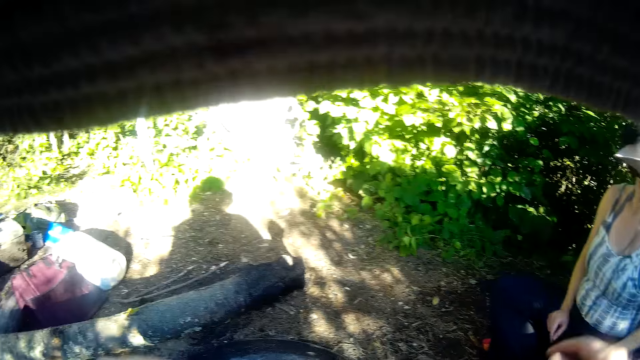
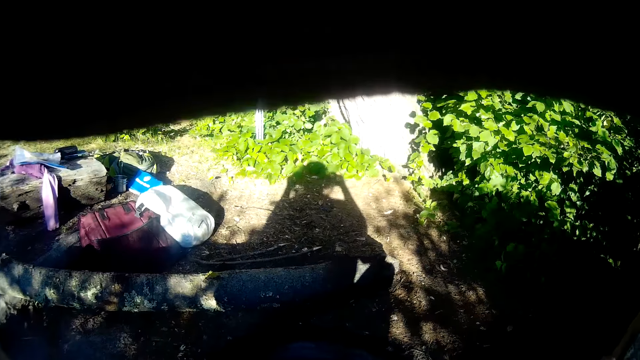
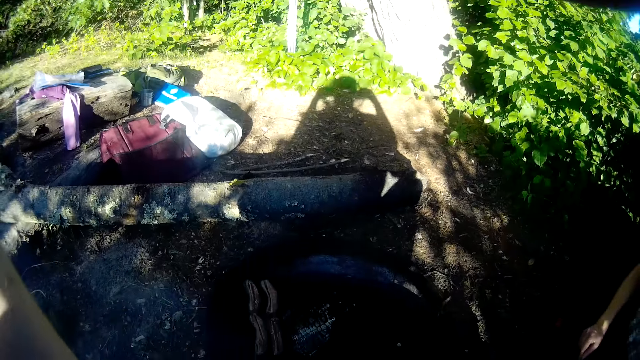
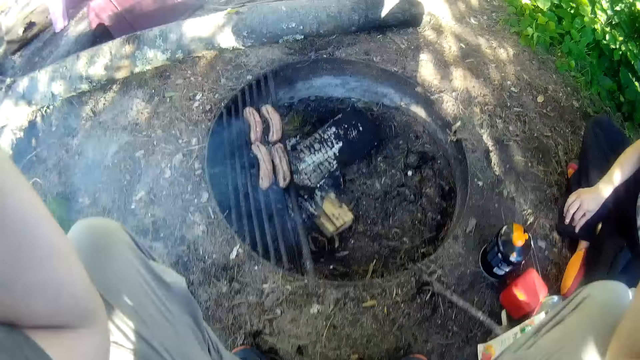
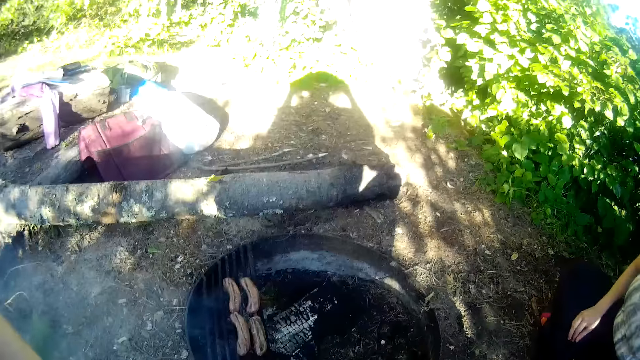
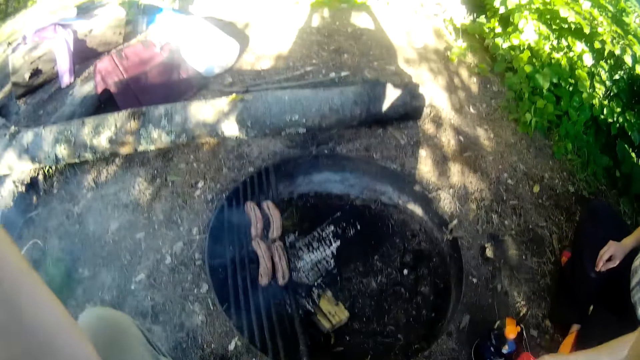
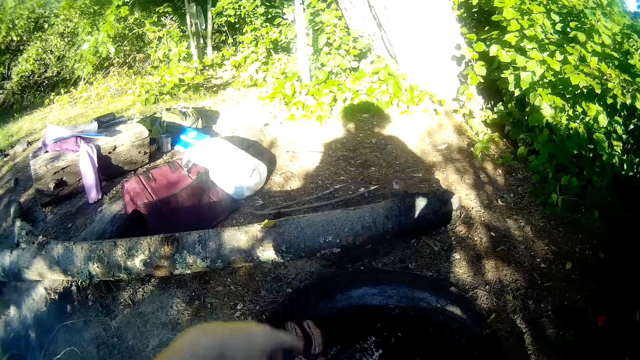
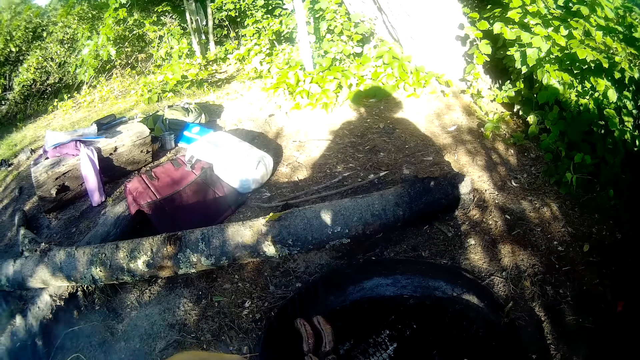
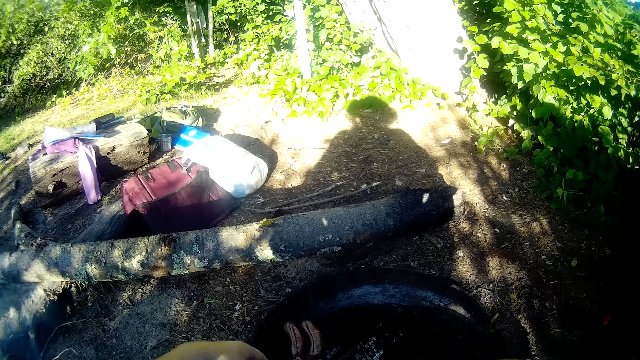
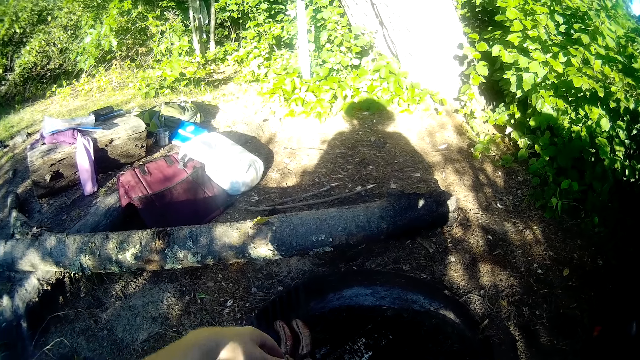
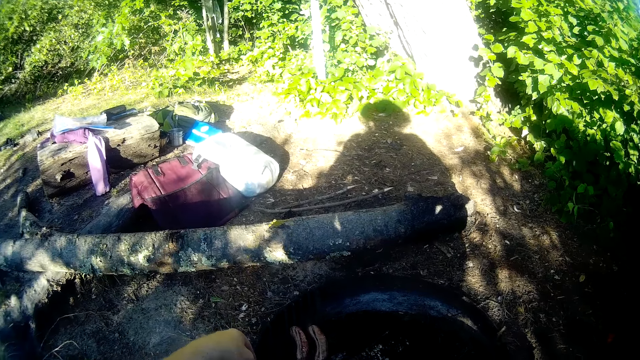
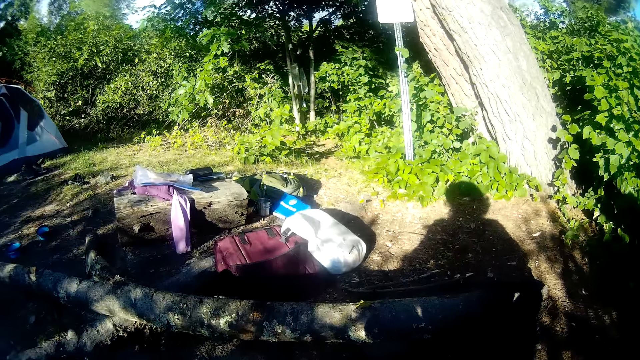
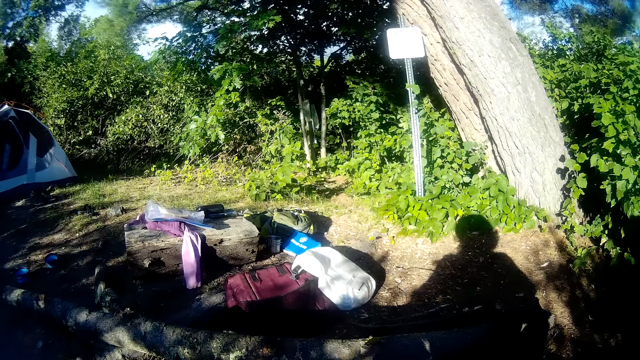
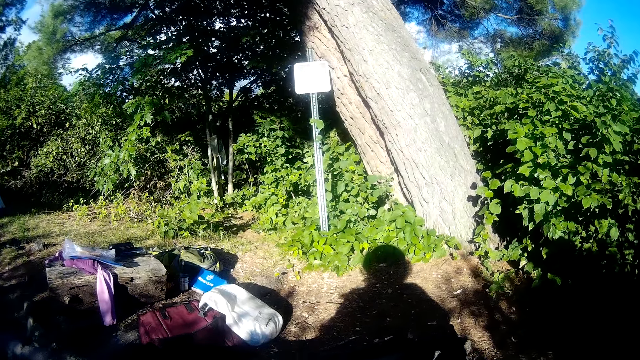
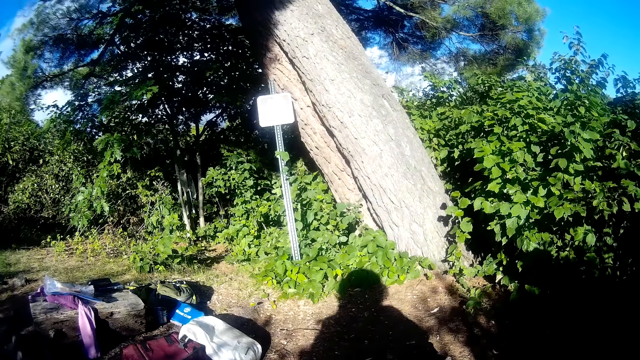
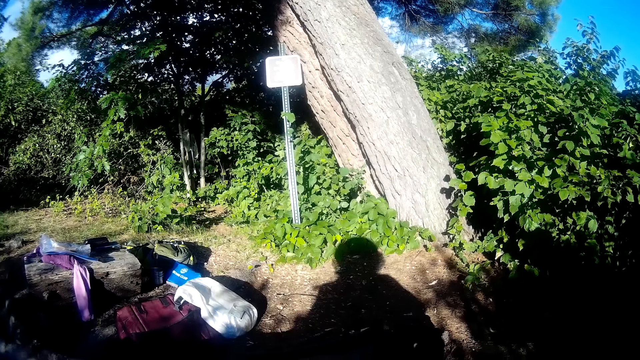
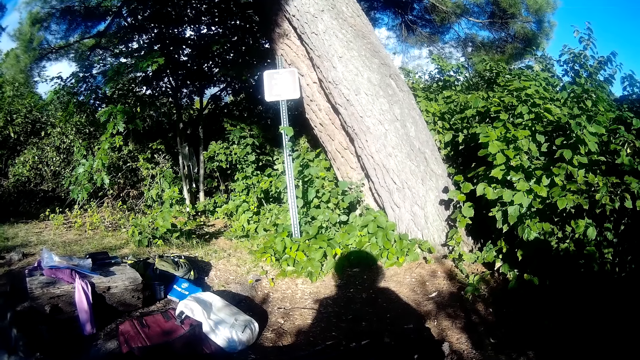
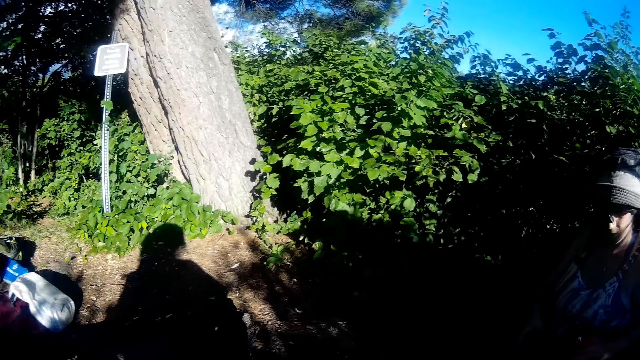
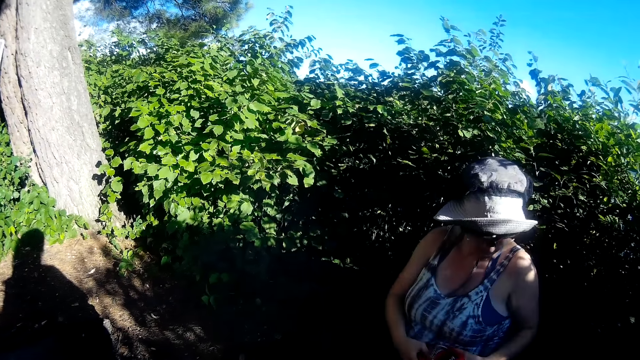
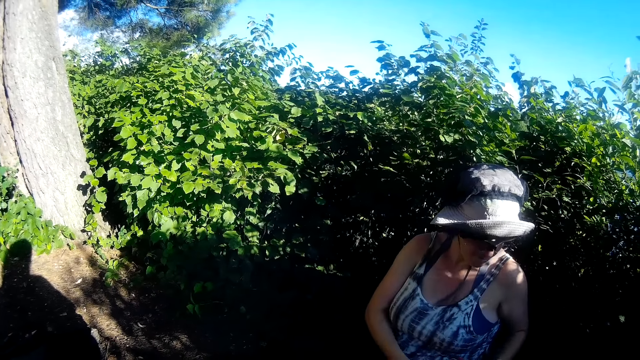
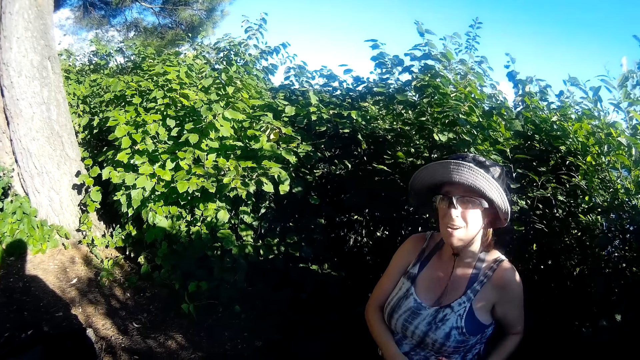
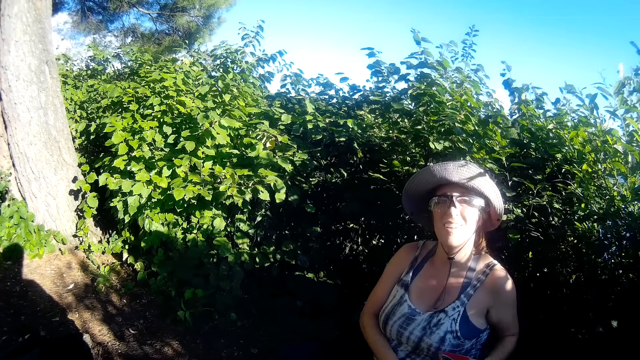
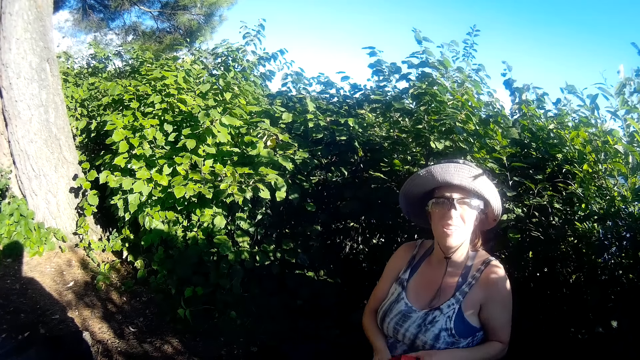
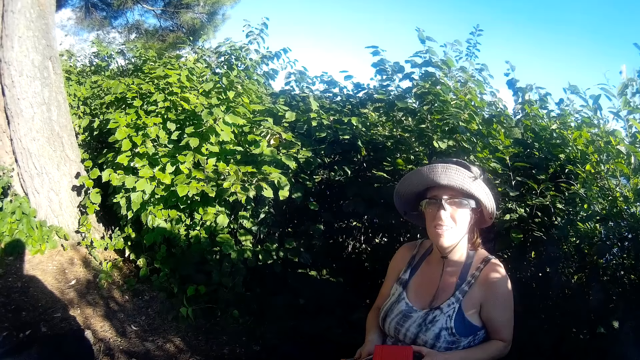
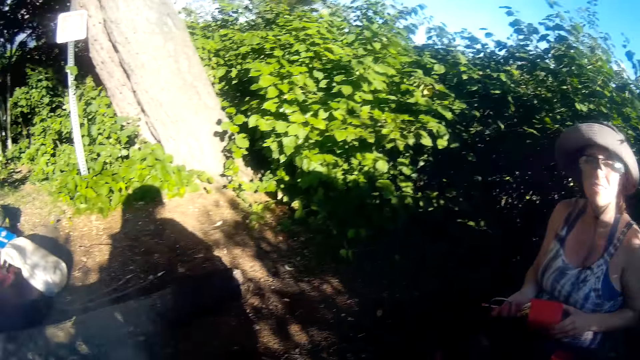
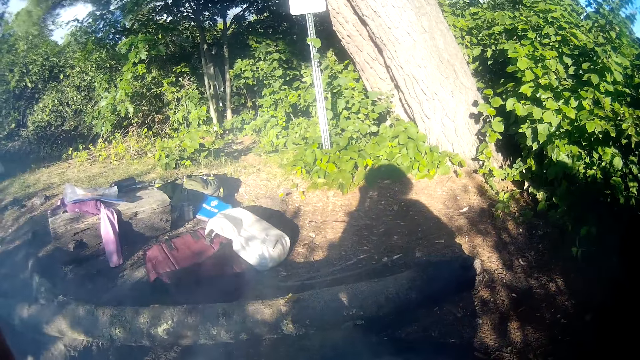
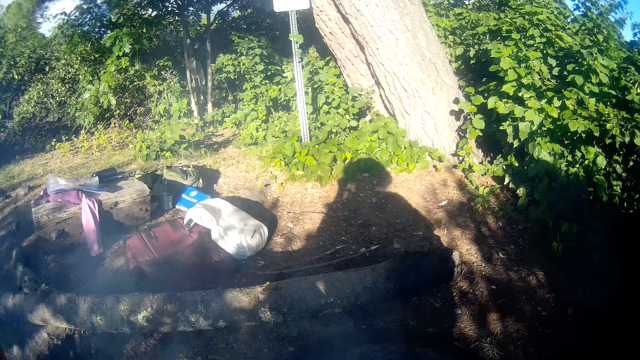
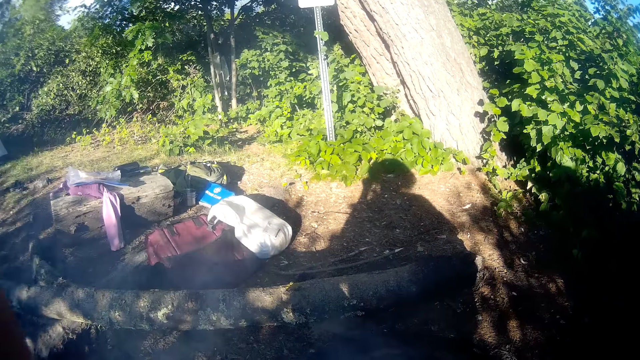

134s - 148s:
The camera wearer puts the paper down. He converses with the woman. He adjusts a hat on his head with both hands. He touches something. The woman converses with the camera wearer. The camera wearer looks around the compound. He converses with the woman. He looks at the woman. The woman converses with the camera wearer.

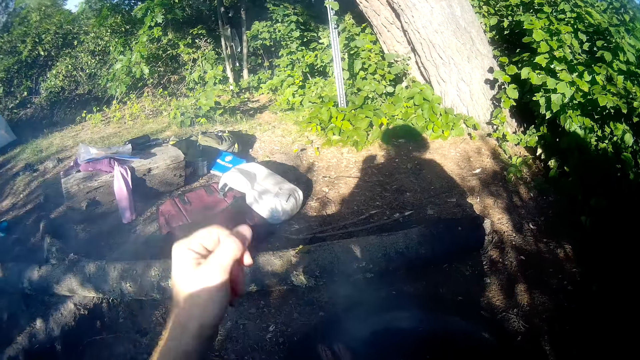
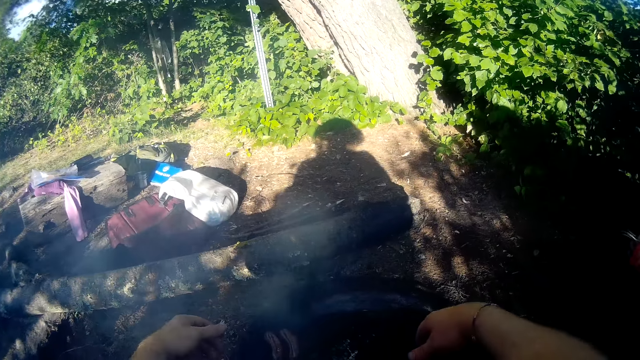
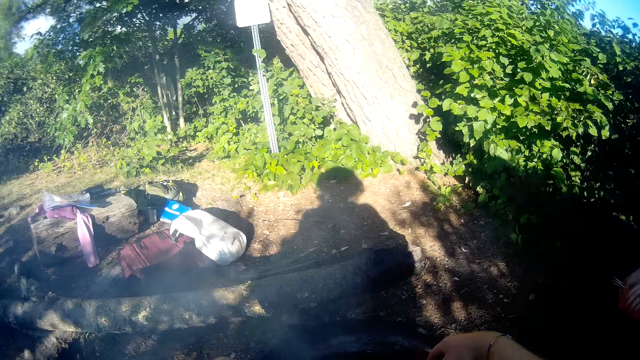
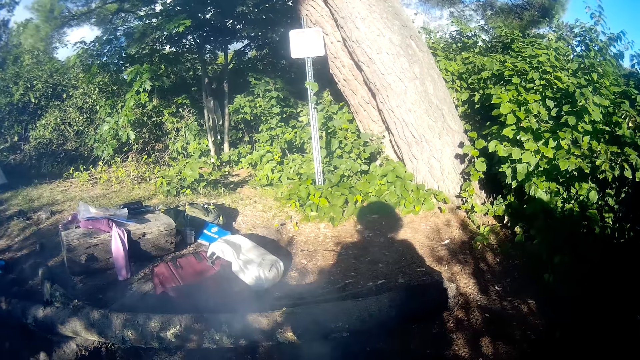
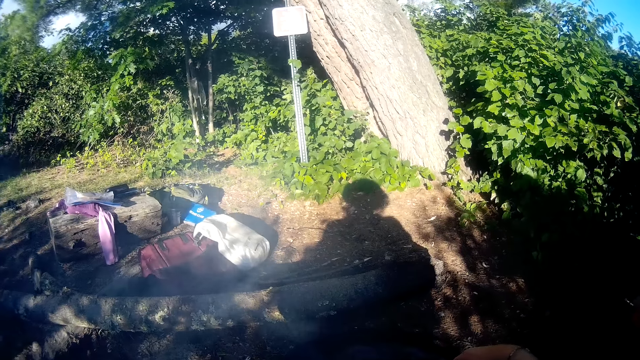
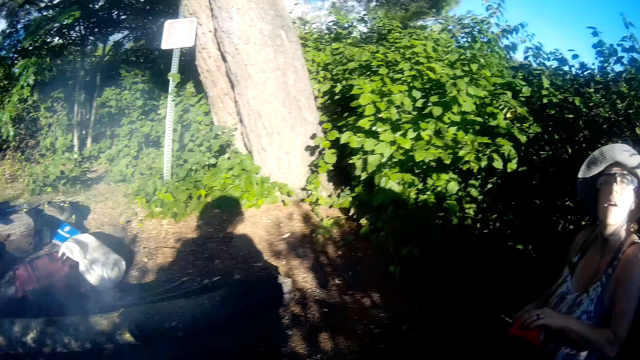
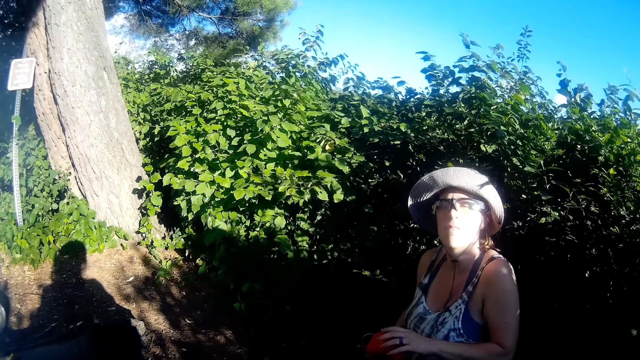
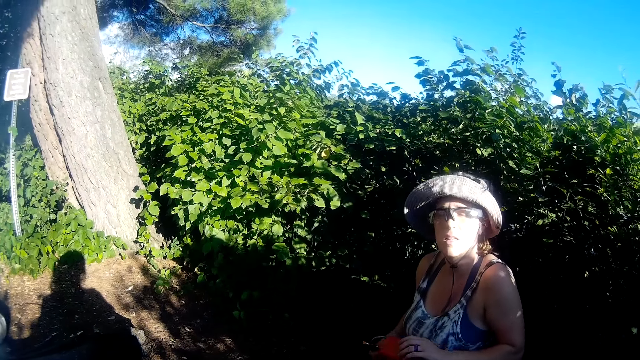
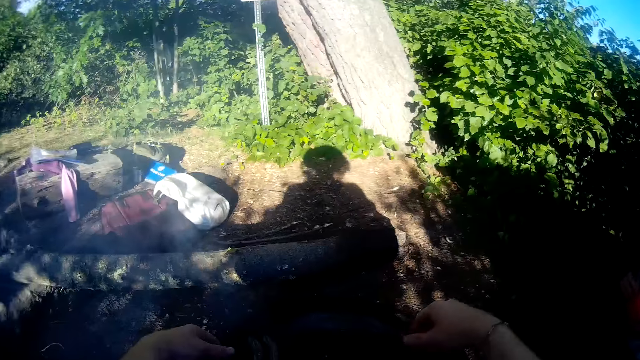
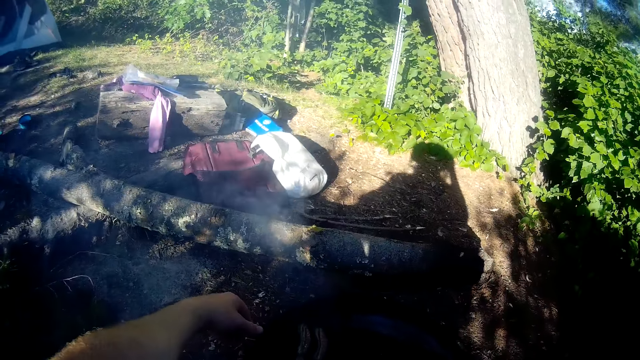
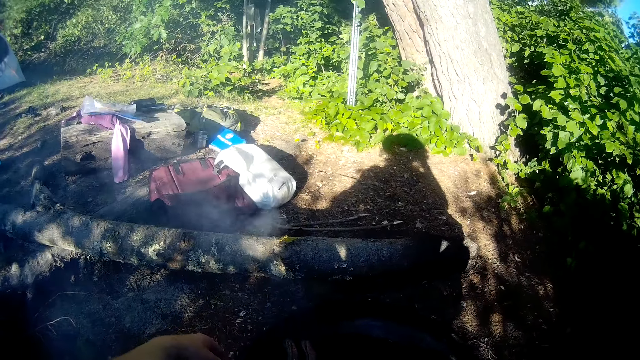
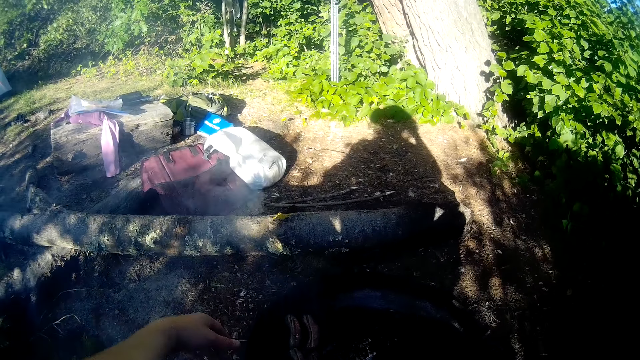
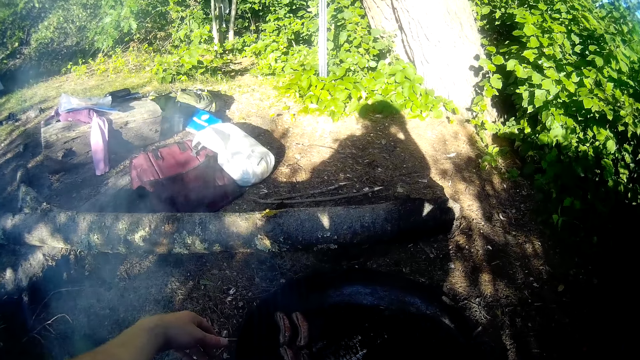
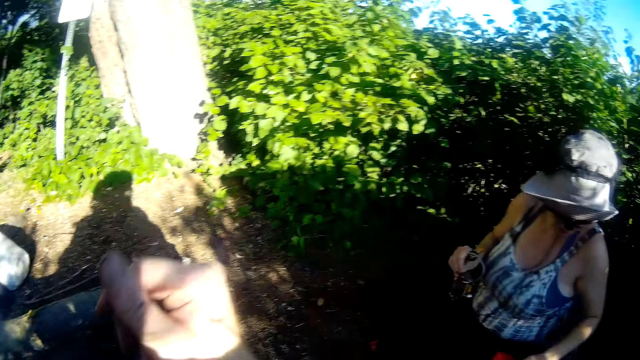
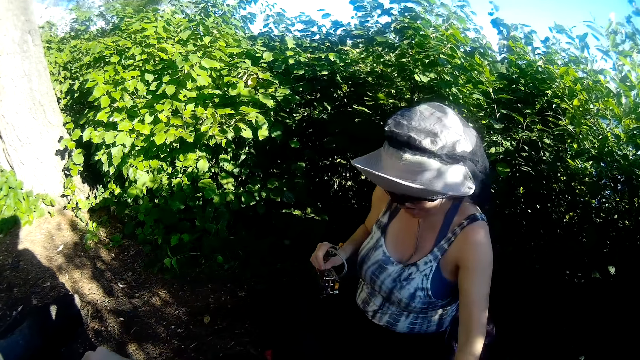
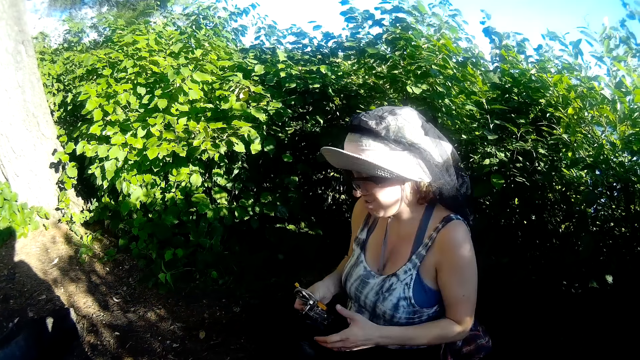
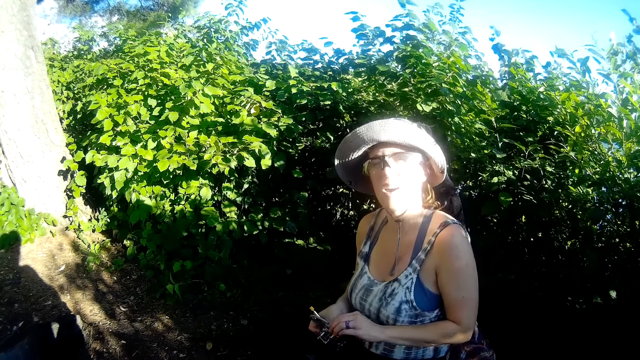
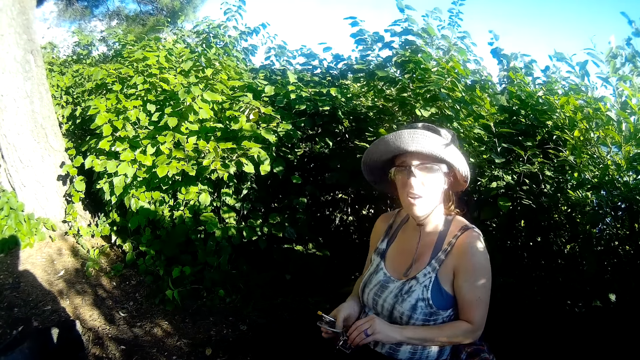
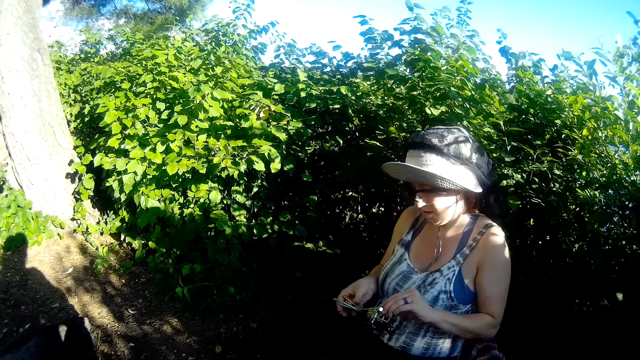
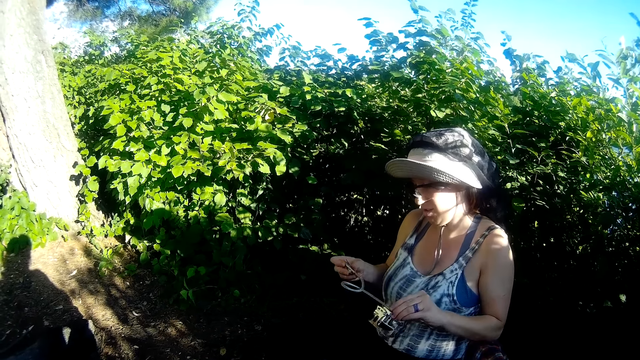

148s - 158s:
The camera wearer looks around the compound. They converse with the woman. They look around the compound. They converse with the woman. They look at the woman. The woman fixes something and unwinds a piece of wire with both hands. The woman converses with the camera wearer.
